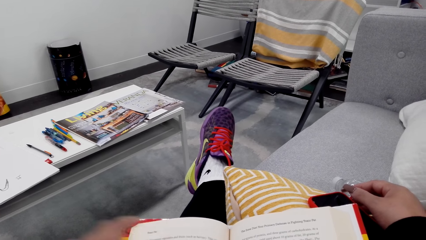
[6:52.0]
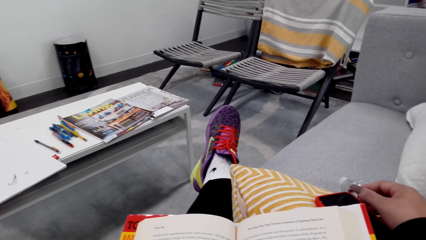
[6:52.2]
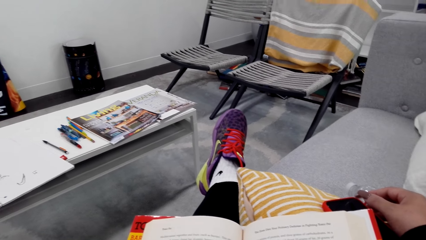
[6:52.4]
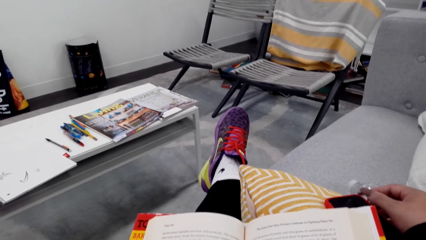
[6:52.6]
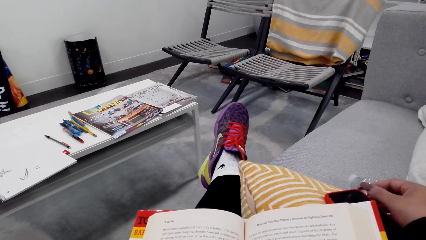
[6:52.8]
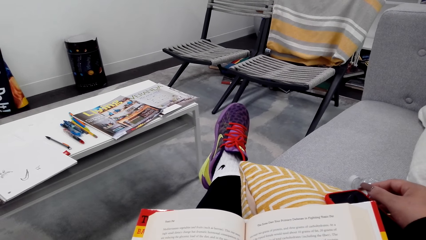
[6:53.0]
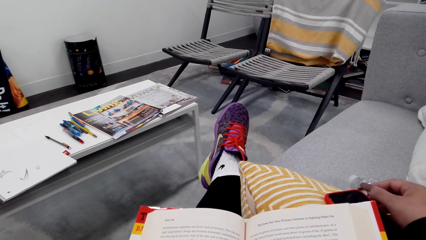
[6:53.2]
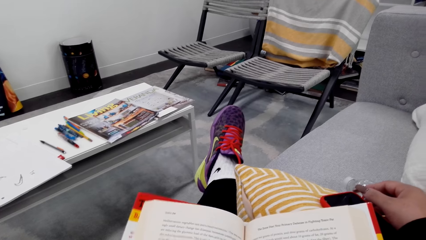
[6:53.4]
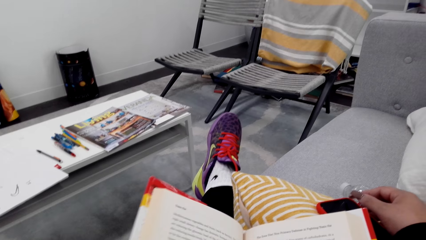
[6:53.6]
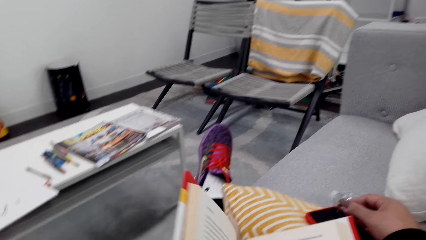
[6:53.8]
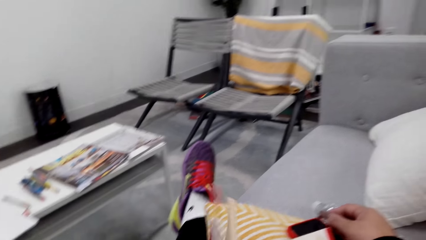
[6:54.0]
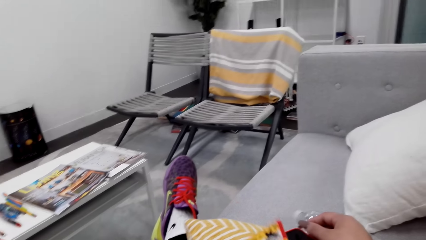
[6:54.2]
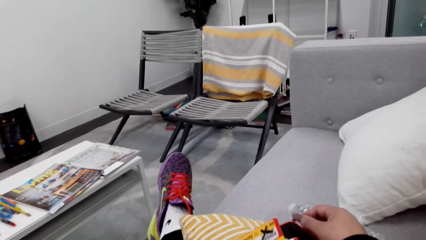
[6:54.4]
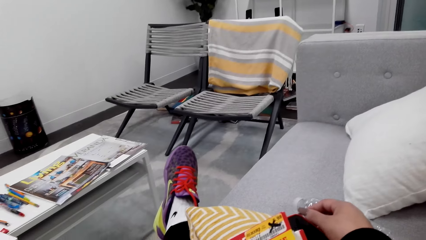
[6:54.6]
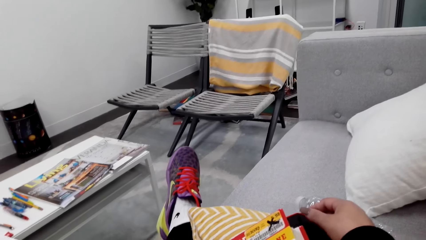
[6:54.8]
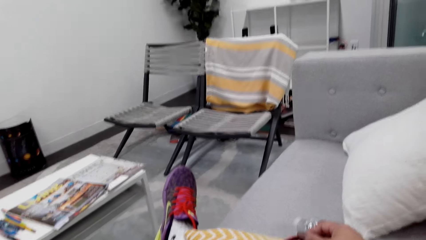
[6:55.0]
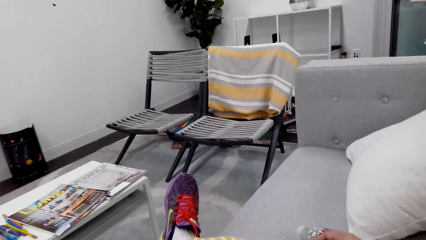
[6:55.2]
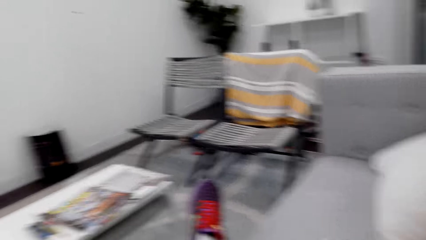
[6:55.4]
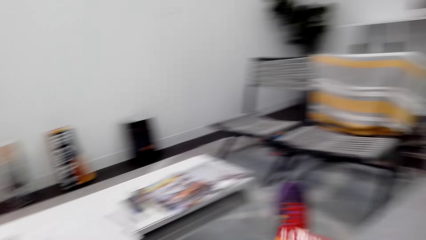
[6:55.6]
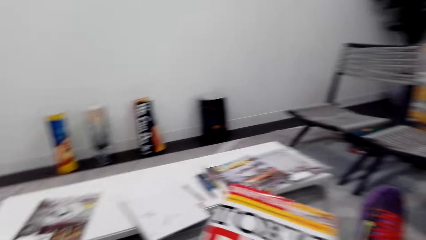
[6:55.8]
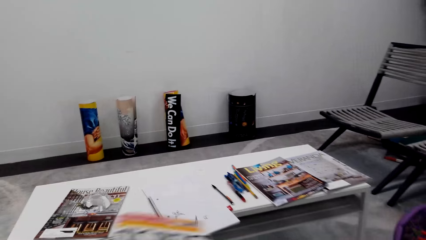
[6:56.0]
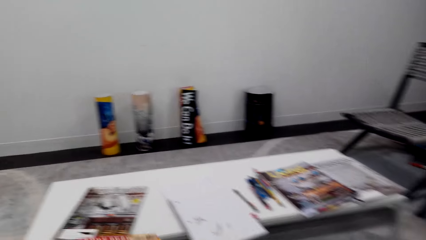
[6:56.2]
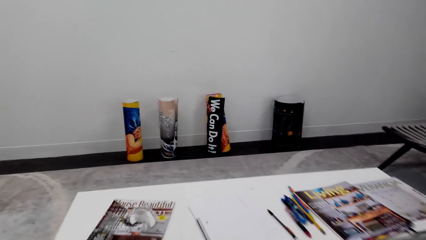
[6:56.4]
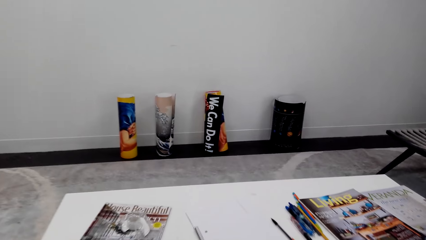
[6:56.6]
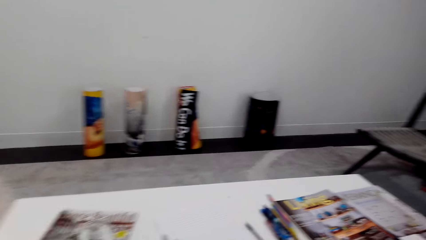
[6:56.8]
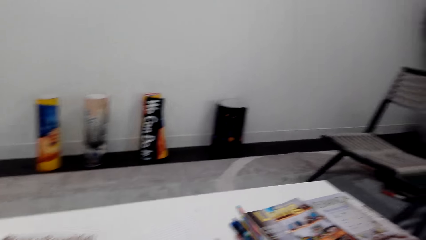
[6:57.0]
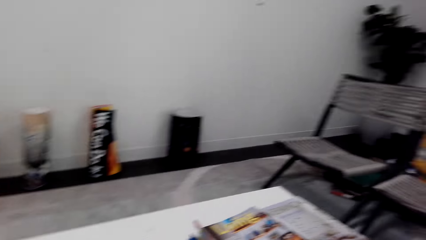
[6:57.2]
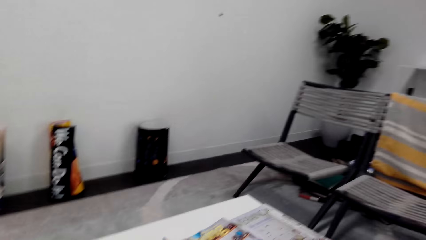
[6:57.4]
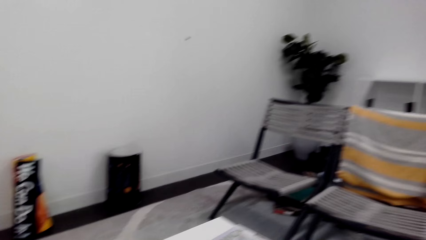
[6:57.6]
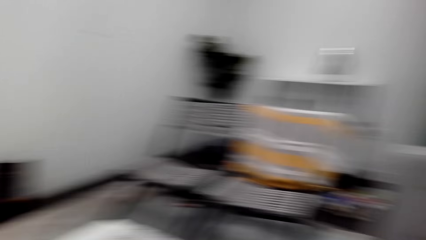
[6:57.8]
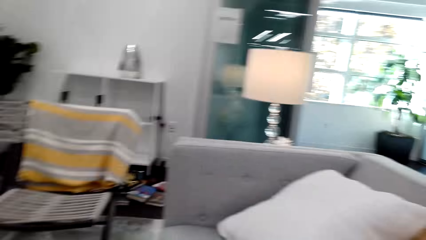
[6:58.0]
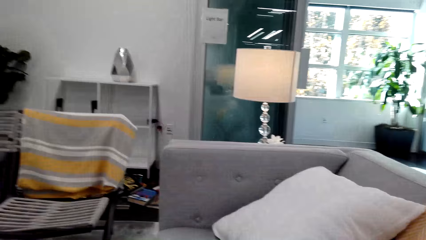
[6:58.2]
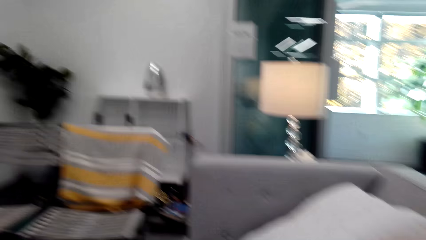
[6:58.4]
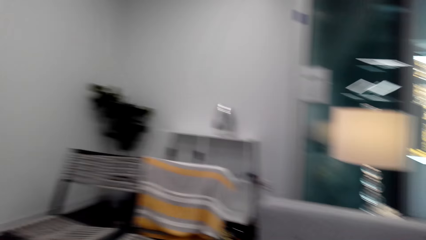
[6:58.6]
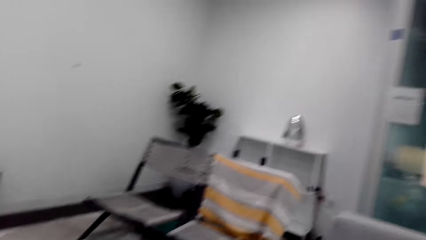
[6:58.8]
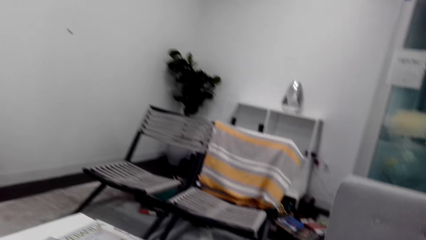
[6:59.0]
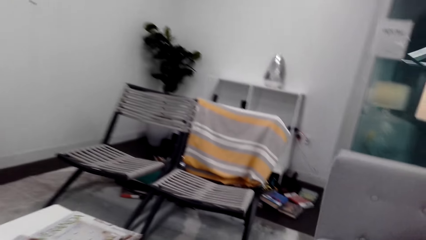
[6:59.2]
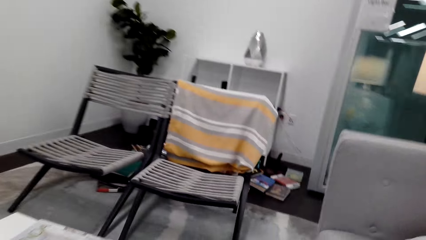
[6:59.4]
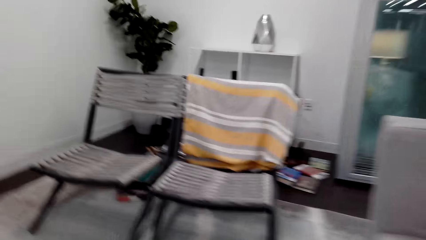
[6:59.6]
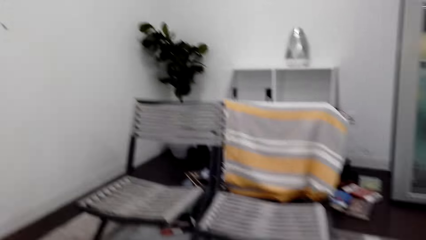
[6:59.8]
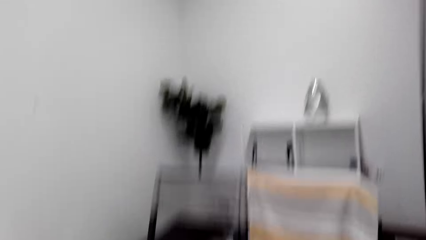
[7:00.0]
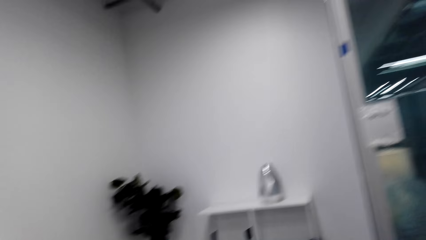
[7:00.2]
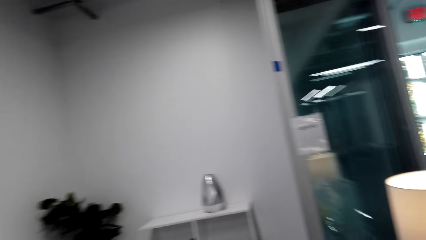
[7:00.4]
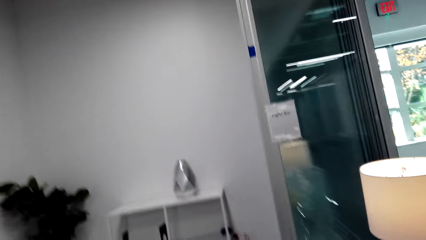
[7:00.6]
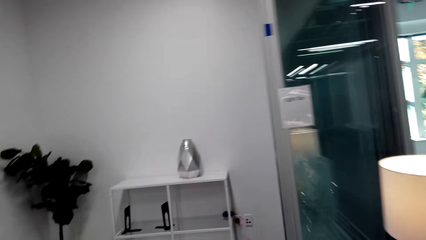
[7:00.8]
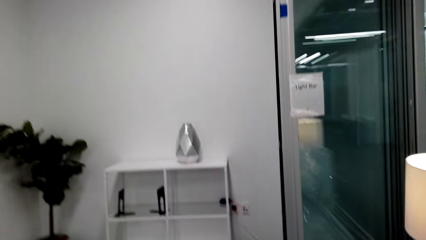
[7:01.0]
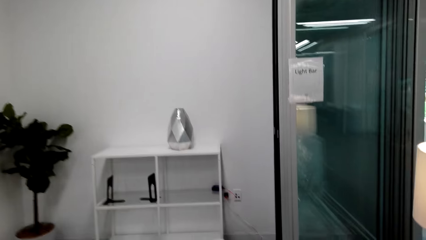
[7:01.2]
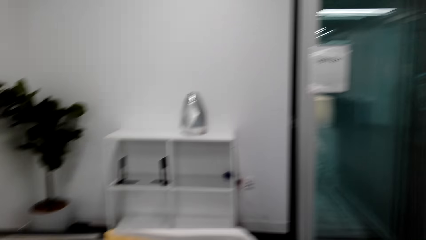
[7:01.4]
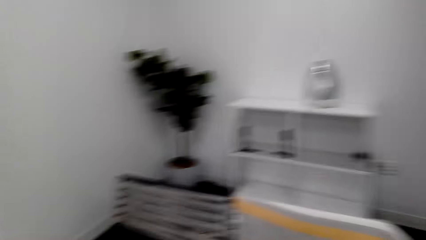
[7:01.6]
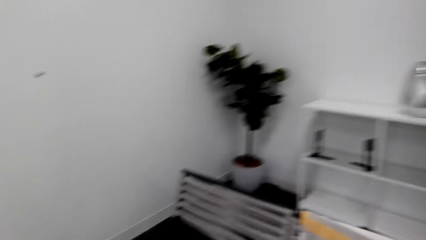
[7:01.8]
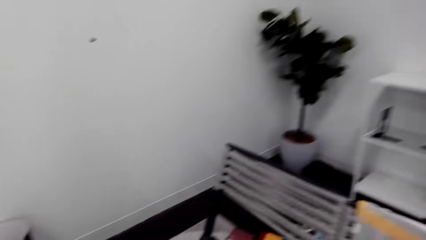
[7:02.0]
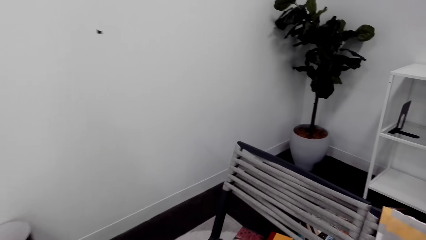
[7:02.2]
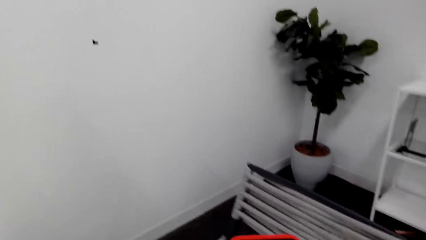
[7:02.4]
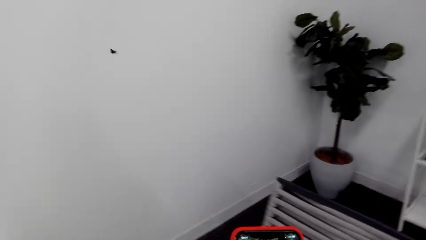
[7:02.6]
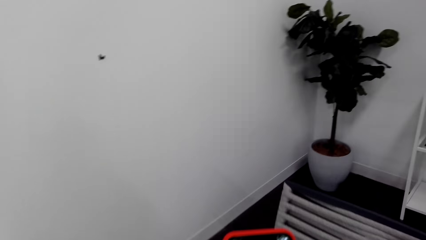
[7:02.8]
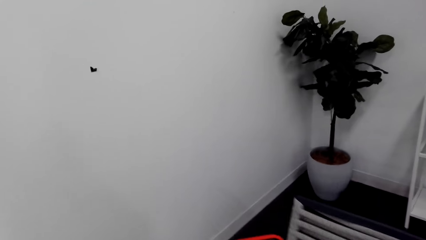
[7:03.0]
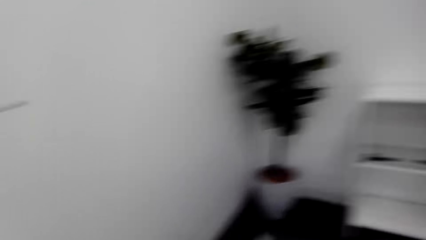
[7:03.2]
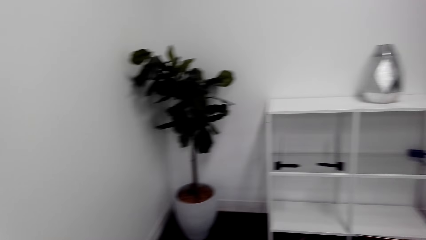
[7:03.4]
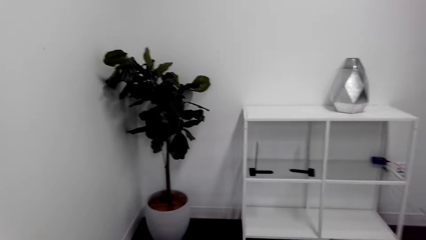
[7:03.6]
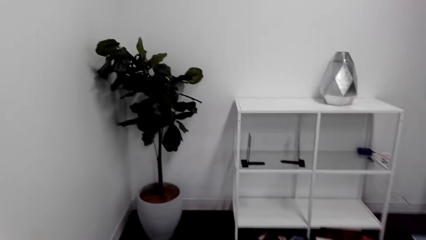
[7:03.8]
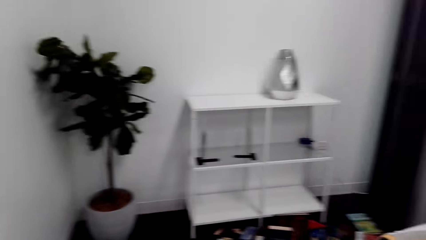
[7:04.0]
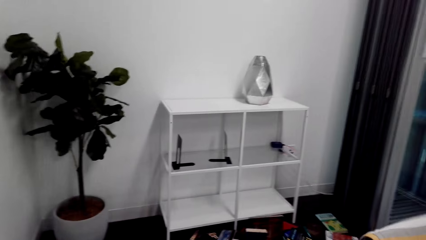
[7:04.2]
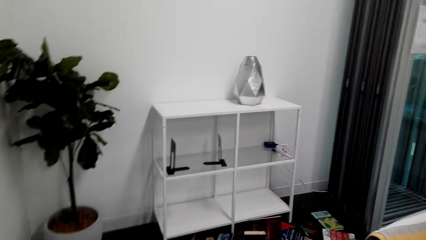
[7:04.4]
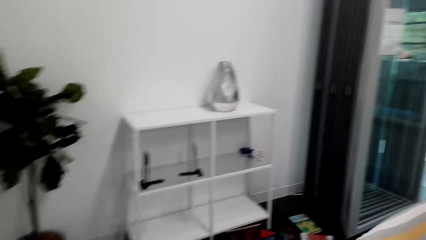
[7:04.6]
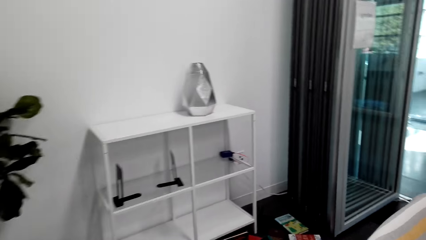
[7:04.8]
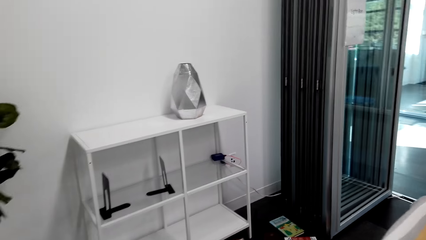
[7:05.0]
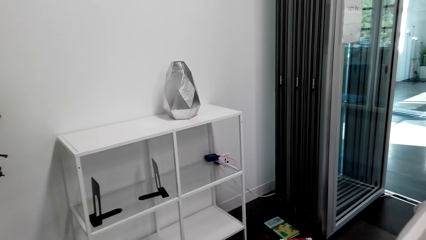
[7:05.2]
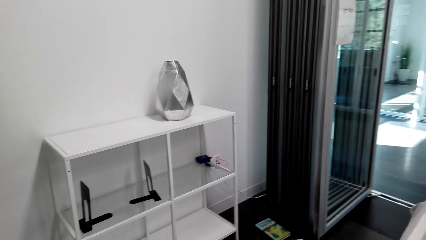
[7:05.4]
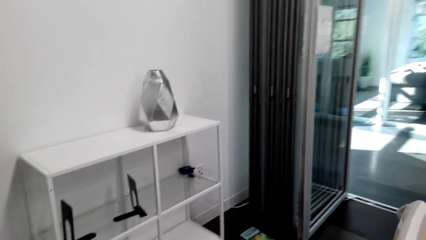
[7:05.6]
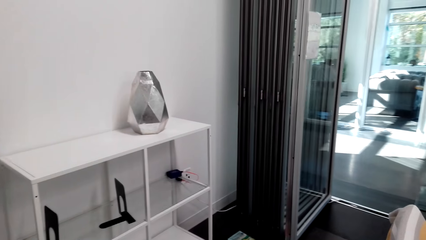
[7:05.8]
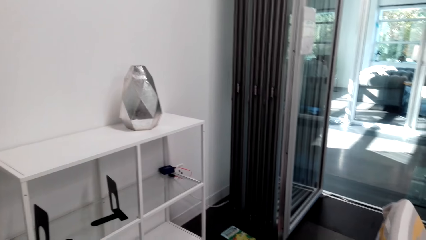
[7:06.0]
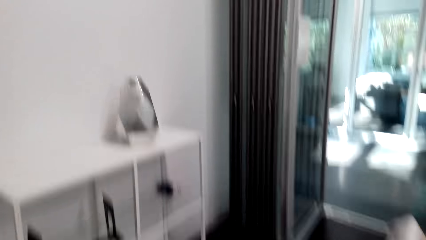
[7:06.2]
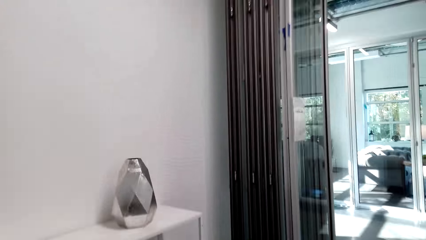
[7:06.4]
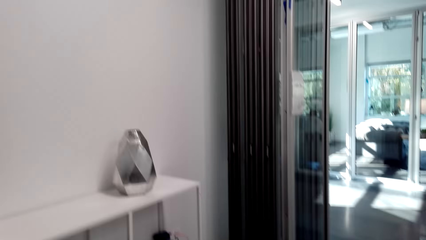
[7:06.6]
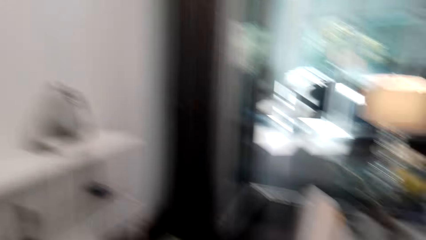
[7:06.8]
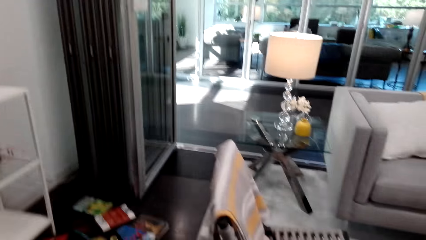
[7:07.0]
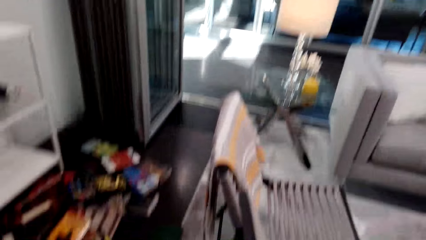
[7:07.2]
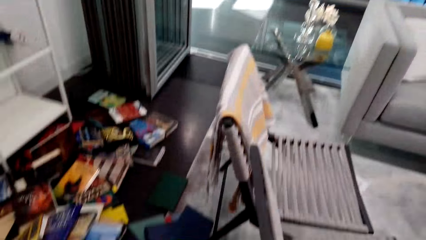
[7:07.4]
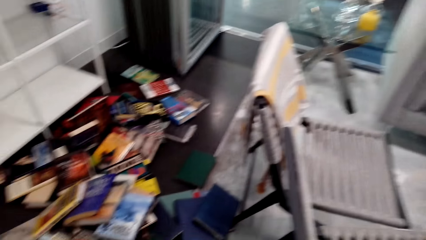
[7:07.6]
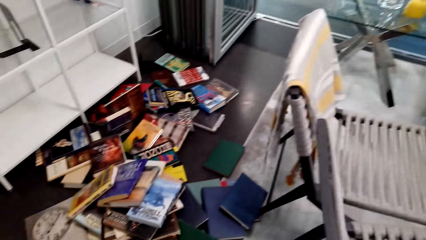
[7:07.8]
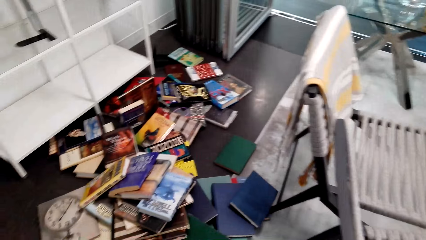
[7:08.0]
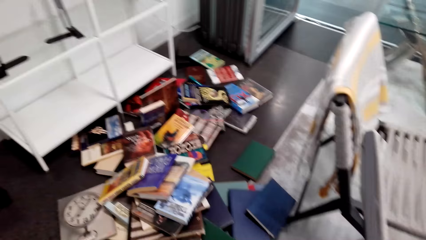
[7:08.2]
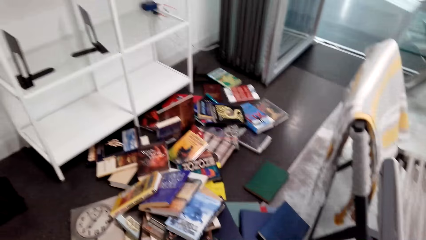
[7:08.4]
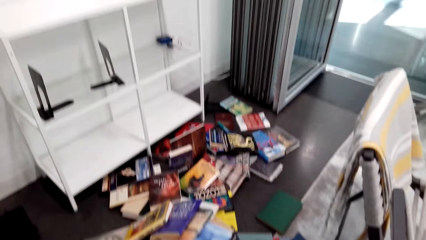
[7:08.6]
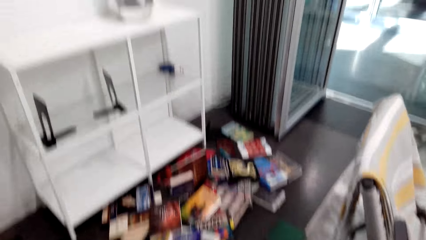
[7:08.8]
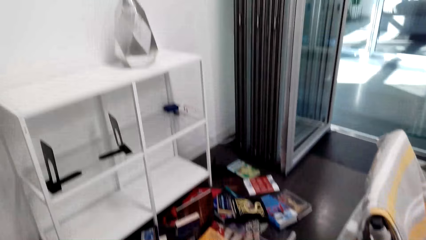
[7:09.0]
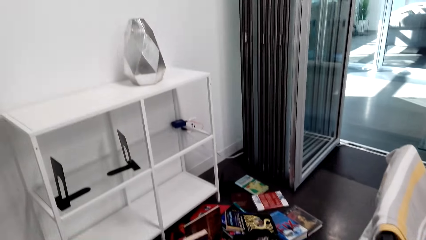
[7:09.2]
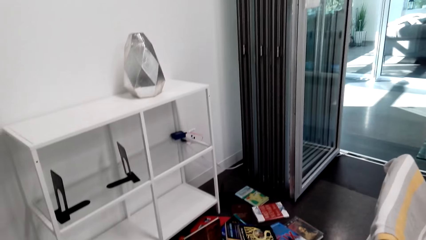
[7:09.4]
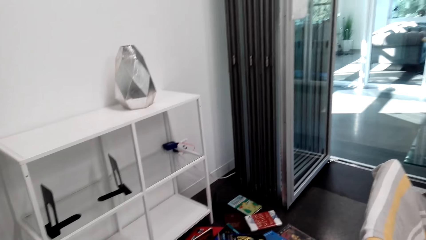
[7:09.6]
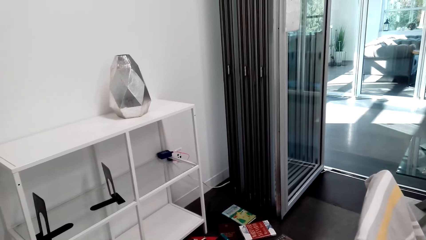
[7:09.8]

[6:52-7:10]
The camera wearer closes the book. They look at the table. They put the book on the table. They look around the room. They converse. They look at the books.
